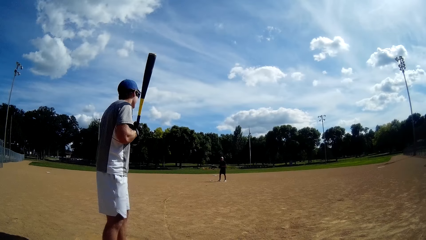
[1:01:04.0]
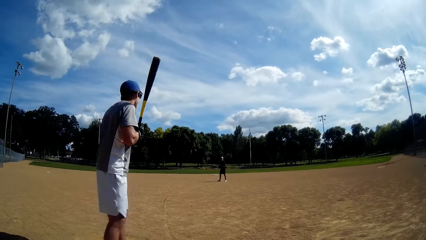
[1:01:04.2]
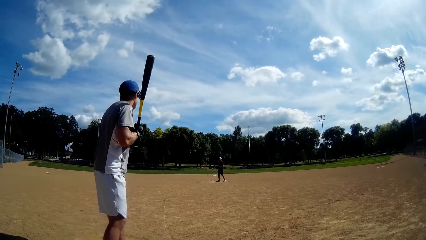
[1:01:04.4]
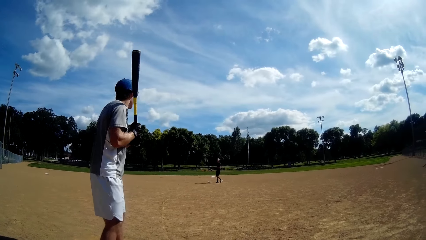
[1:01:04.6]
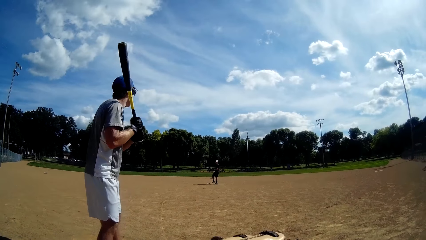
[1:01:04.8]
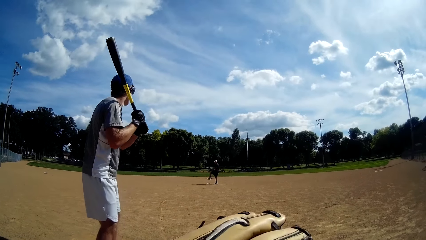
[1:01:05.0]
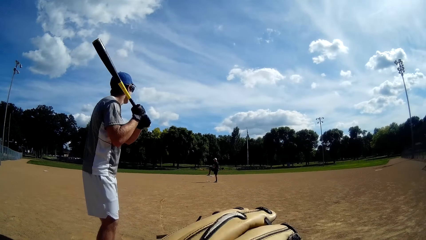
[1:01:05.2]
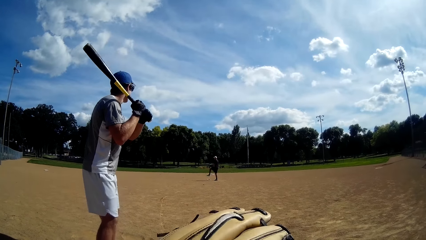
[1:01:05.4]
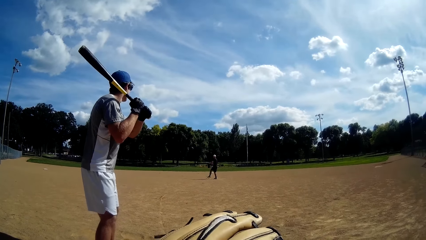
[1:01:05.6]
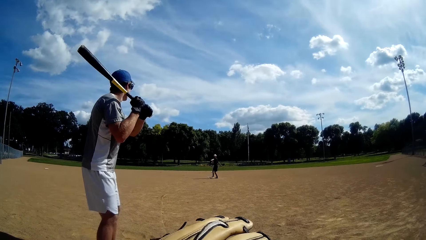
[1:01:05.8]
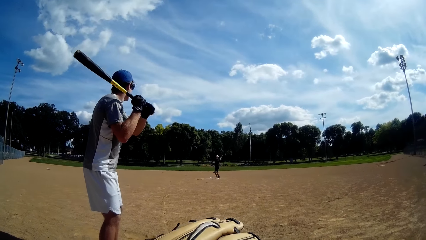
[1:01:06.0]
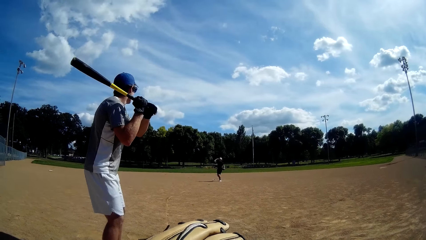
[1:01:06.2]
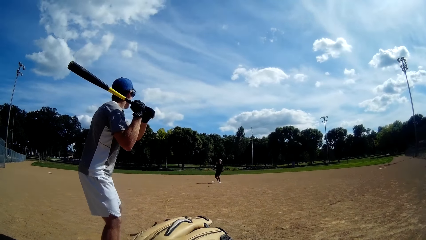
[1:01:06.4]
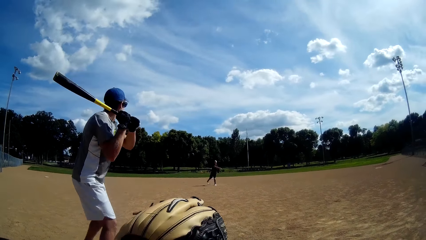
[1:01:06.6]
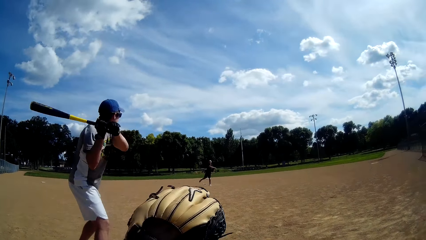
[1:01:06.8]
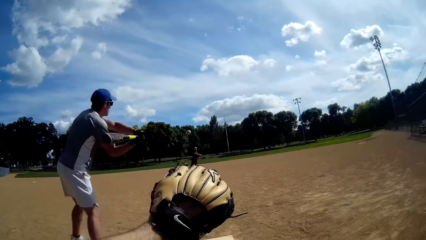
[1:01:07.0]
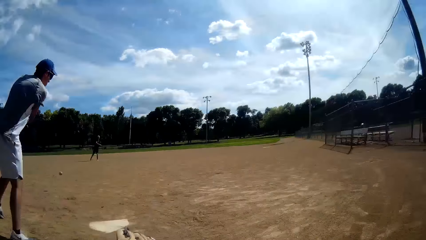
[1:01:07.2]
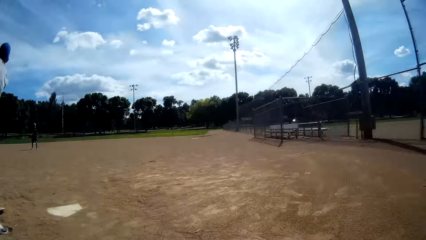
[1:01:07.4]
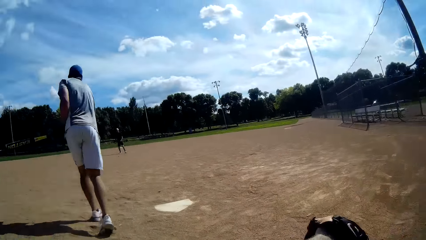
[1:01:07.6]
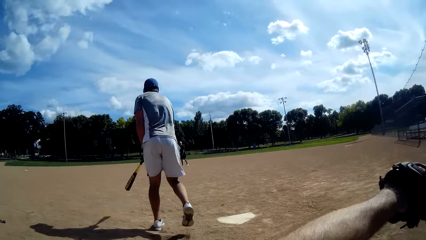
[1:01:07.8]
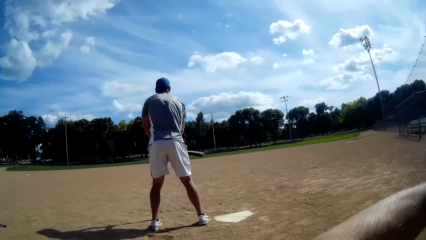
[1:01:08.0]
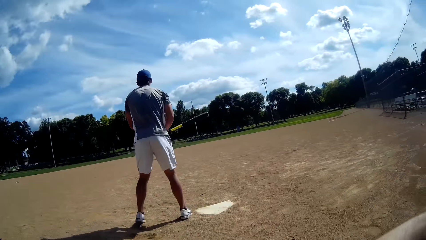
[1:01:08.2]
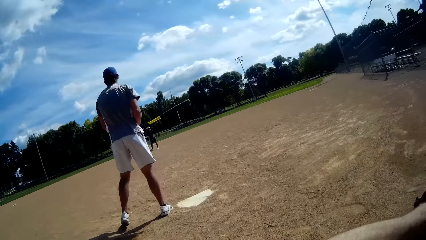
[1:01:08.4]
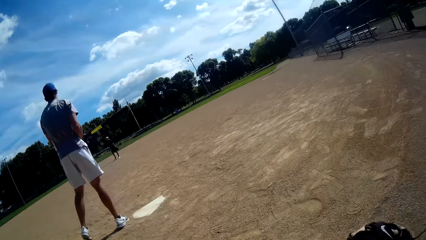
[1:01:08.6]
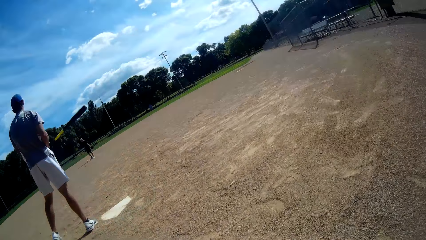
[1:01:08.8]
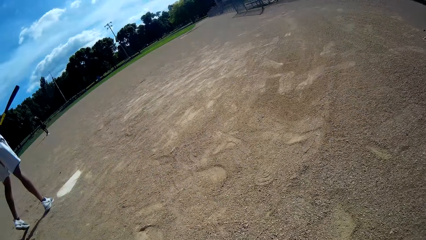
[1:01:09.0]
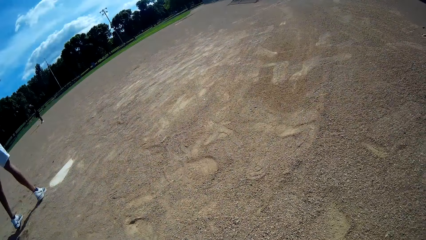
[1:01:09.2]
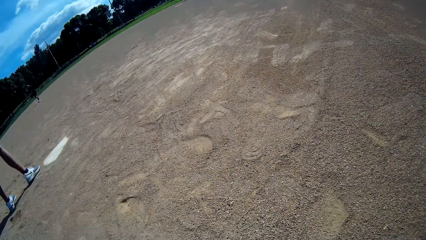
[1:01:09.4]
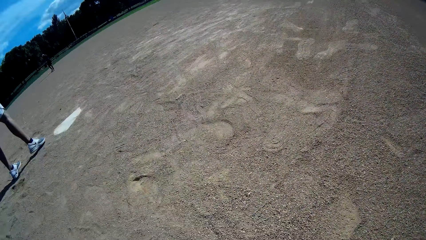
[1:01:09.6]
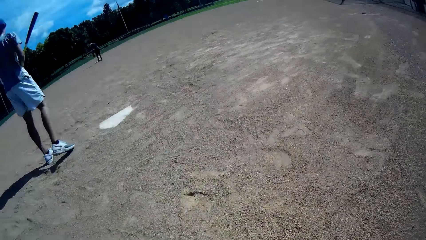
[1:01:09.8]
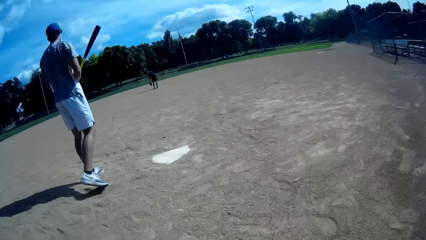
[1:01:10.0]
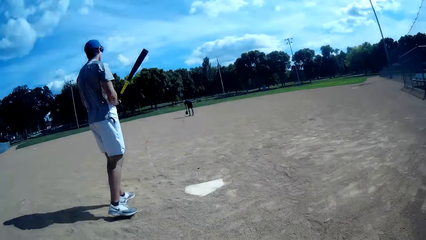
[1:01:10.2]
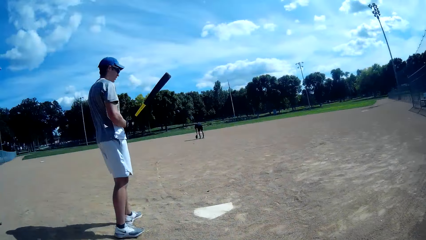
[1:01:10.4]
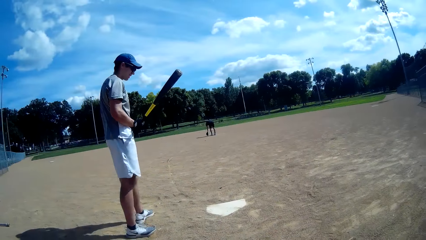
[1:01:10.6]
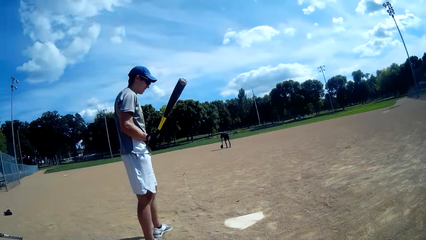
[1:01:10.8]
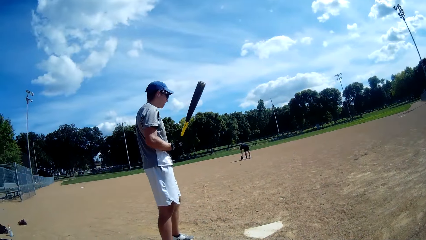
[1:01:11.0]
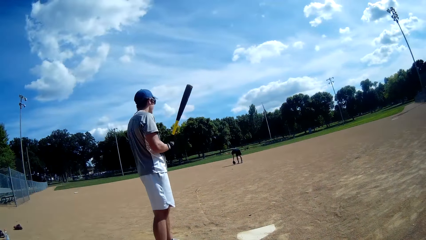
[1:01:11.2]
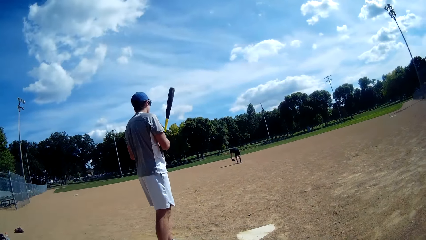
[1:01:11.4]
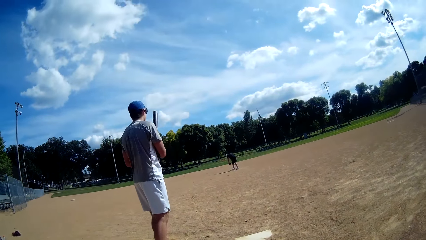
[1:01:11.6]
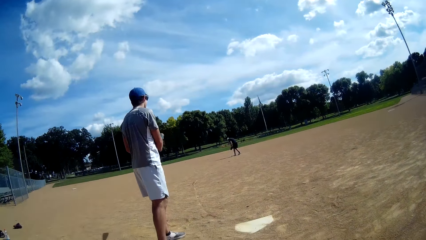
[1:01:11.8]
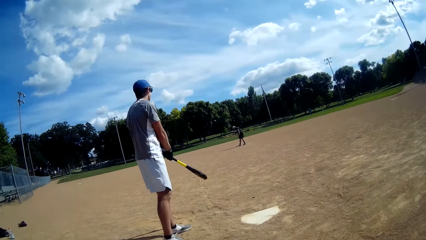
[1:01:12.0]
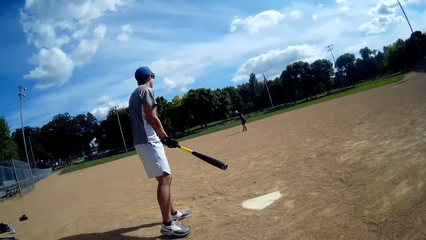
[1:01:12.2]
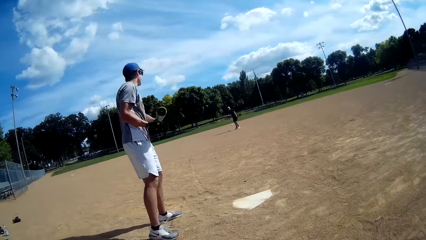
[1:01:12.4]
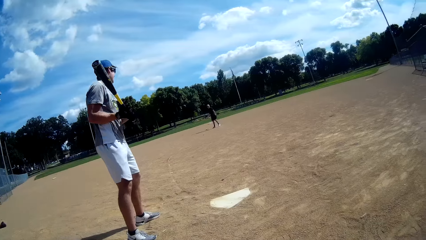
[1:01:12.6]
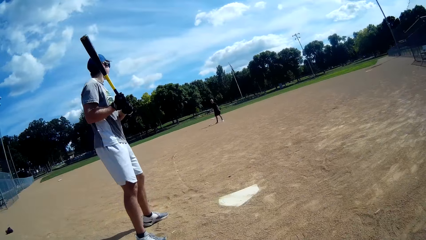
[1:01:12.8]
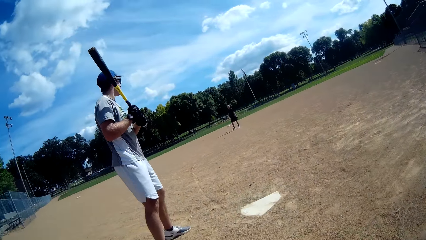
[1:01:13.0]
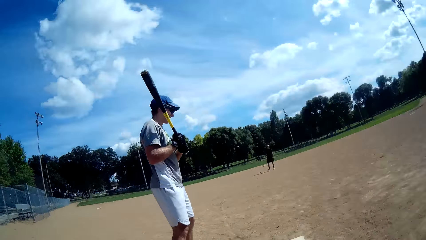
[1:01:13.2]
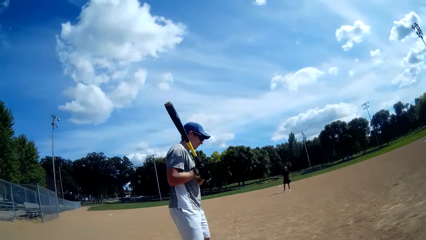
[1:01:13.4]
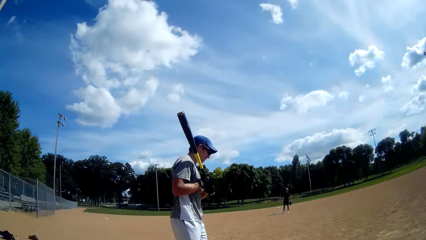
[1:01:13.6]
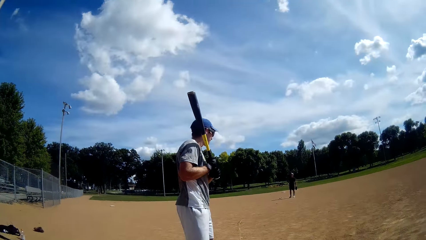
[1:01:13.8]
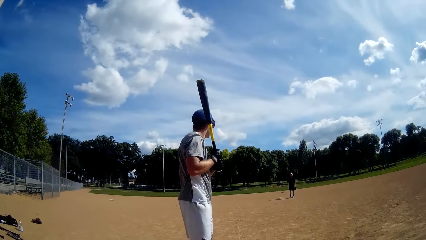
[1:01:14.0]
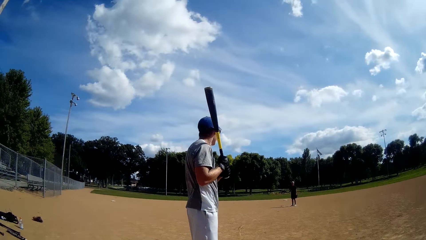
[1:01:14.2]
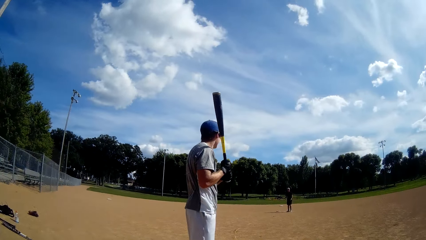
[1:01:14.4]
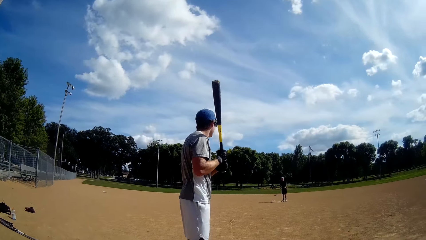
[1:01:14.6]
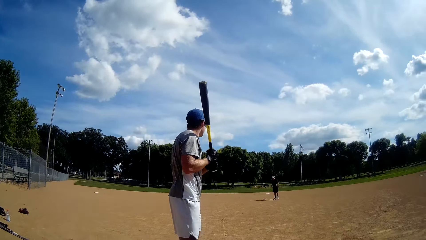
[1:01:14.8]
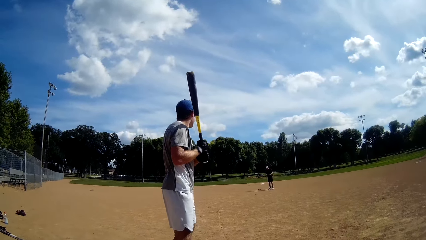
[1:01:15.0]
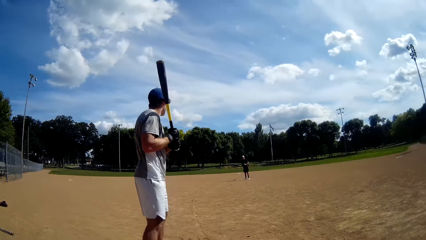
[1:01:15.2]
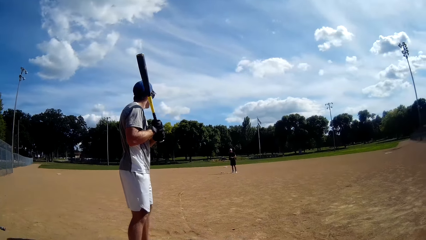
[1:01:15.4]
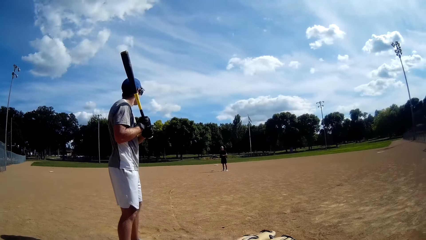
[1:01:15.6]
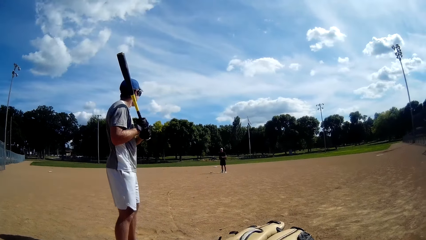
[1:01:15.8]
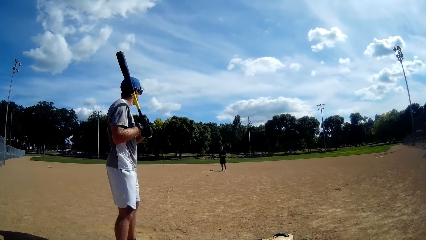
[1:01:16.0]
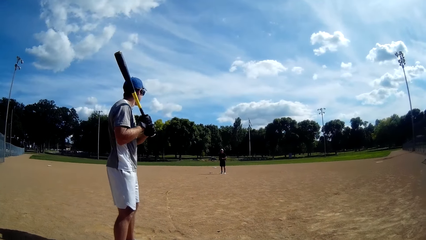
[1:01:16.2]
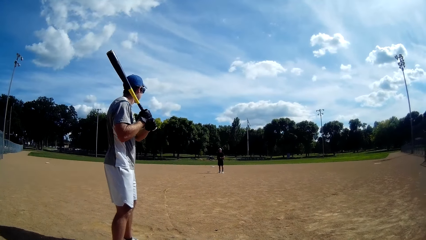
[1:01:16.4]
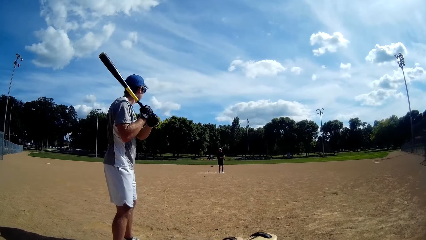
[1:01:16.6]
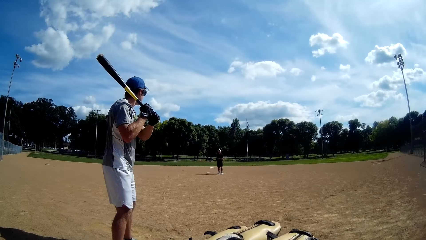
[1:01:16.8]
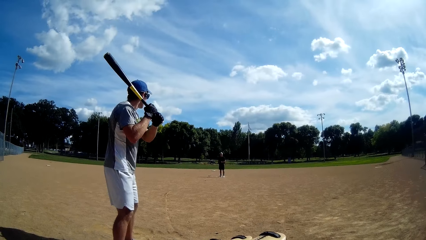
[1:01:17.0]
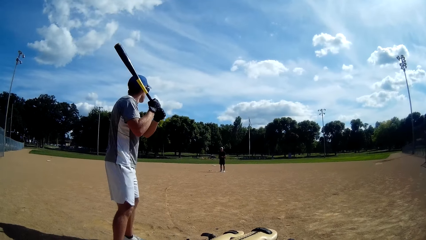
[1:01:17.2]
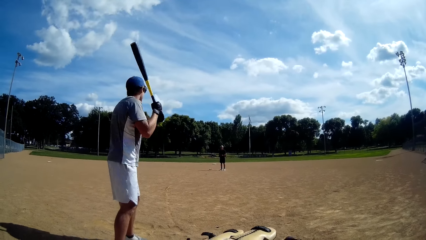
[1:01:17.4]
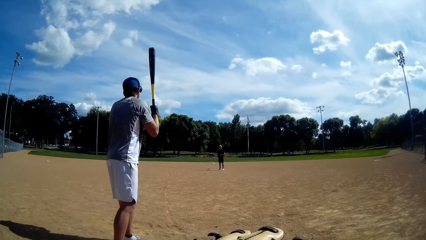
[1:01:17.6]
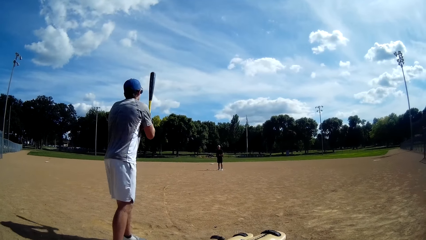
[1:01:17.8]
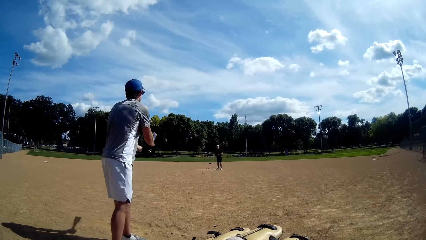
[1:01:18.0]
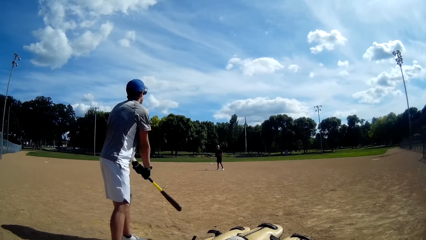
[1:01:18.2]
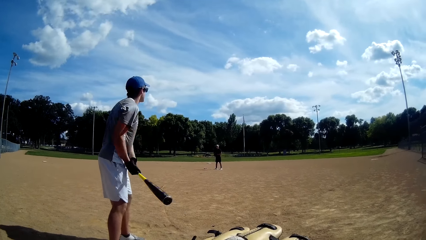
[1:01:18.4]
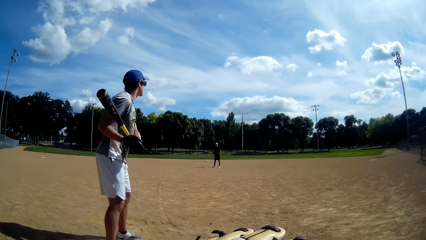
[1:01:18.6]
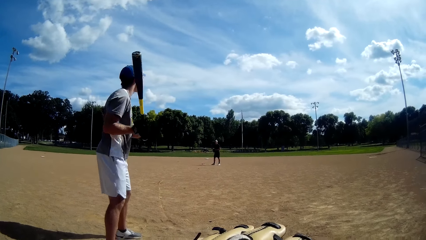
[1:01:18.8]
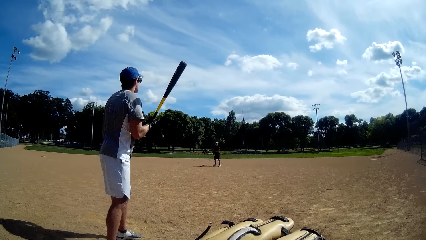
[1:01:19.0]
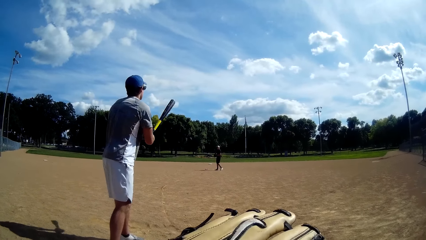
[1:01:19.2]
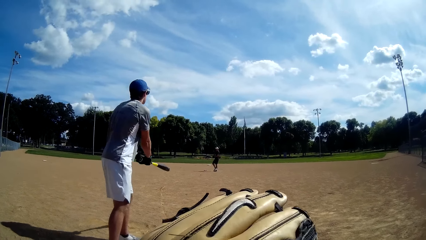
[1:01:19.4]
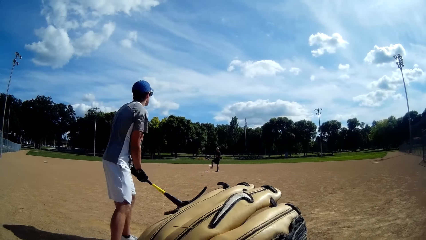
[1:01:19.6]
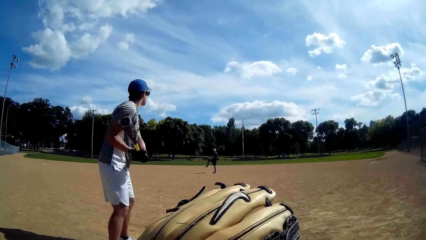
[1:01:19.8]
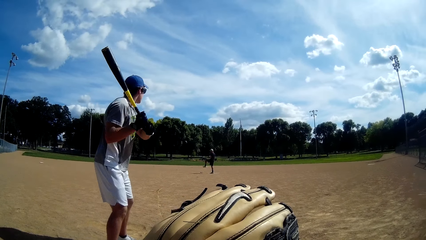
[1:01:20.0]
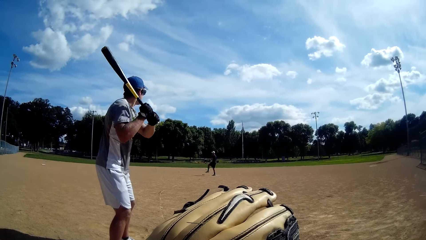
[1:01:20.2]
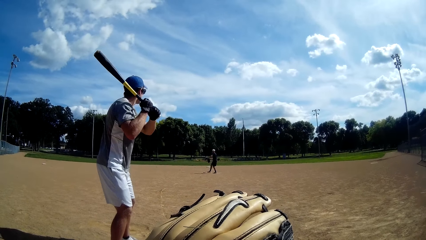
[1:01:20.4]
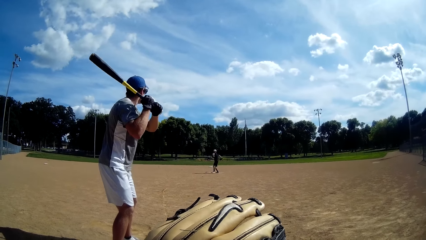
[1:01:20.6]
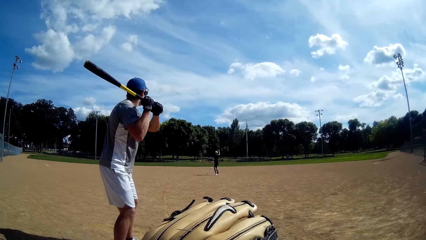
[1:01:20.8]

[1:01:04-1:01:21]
A man throws the baseball to another man. The other man hits the baseball with a baseball bat. The first man moves around the playground. The other man swings the bat.
